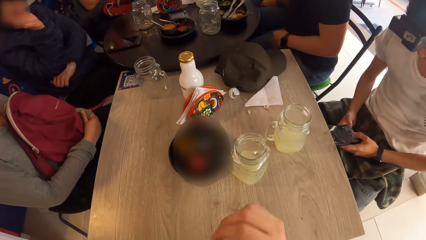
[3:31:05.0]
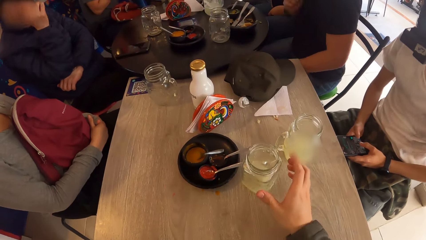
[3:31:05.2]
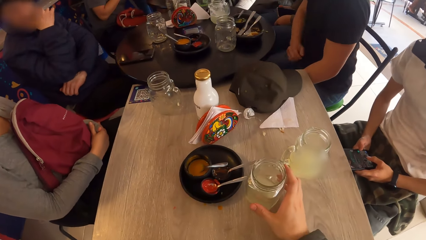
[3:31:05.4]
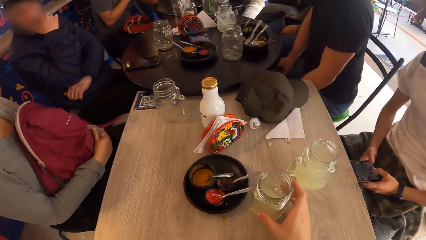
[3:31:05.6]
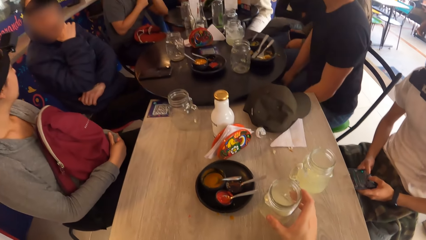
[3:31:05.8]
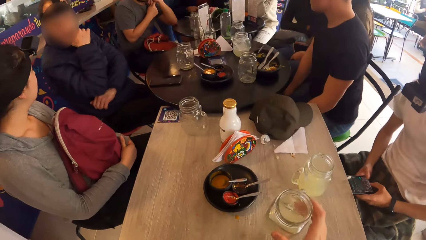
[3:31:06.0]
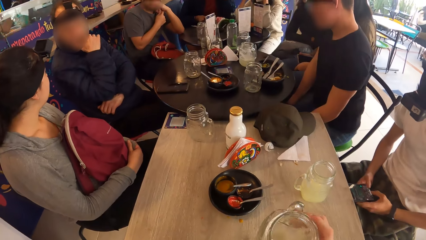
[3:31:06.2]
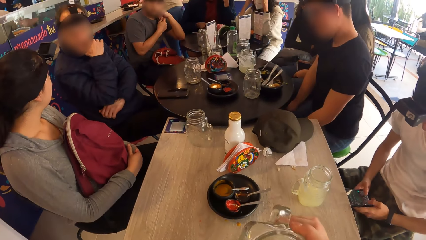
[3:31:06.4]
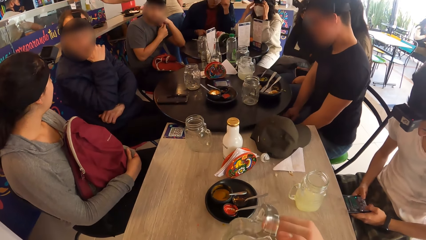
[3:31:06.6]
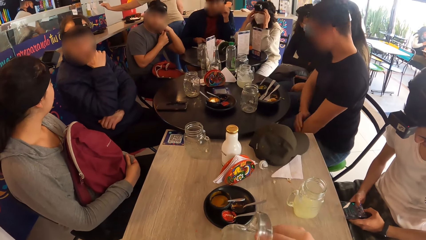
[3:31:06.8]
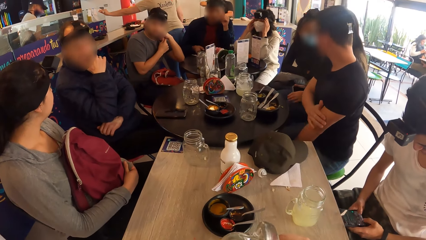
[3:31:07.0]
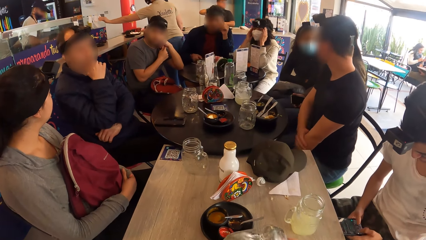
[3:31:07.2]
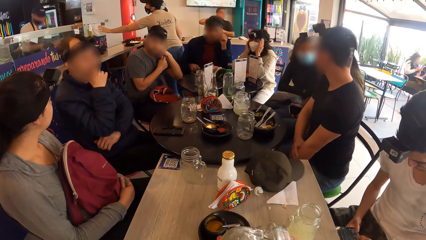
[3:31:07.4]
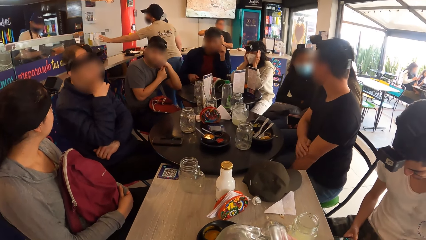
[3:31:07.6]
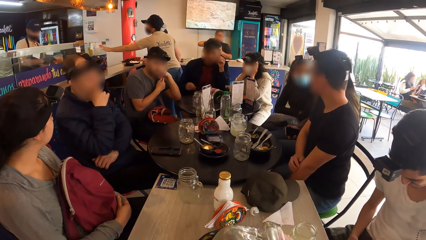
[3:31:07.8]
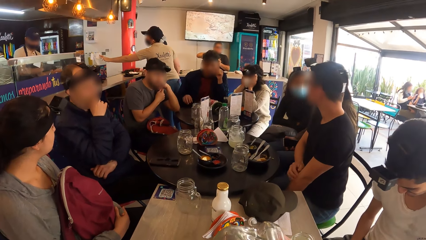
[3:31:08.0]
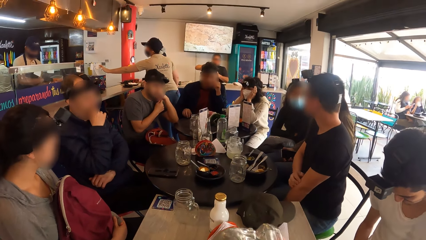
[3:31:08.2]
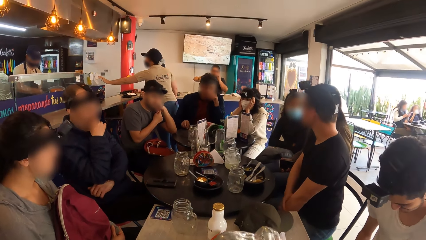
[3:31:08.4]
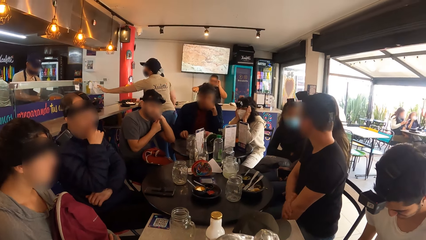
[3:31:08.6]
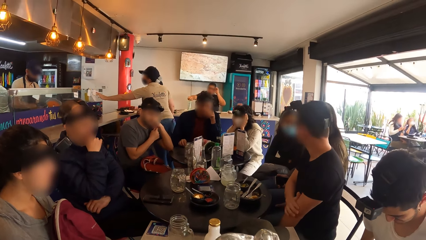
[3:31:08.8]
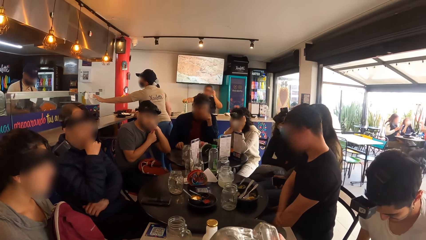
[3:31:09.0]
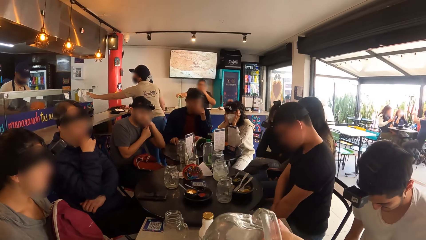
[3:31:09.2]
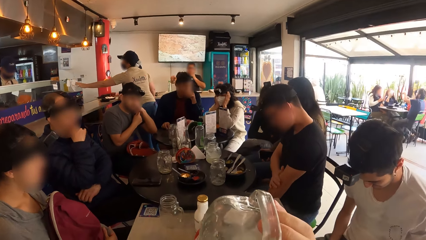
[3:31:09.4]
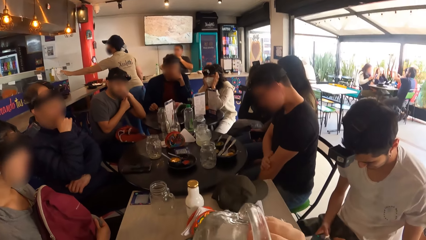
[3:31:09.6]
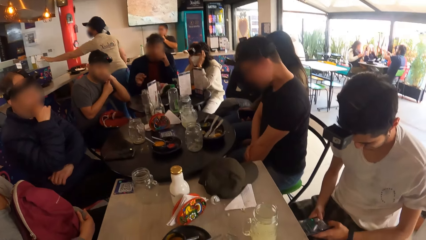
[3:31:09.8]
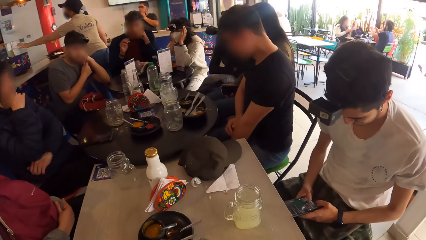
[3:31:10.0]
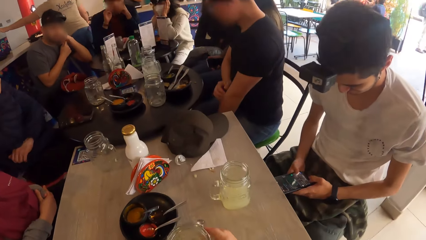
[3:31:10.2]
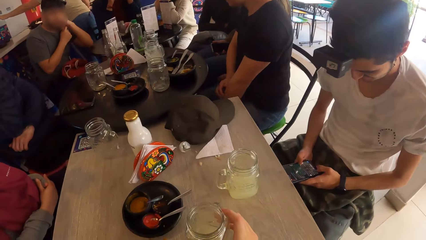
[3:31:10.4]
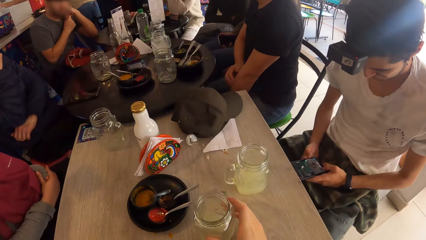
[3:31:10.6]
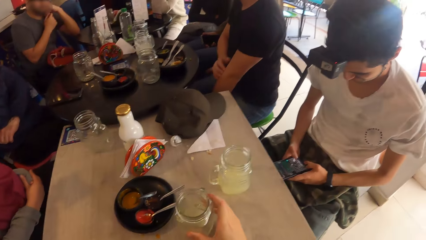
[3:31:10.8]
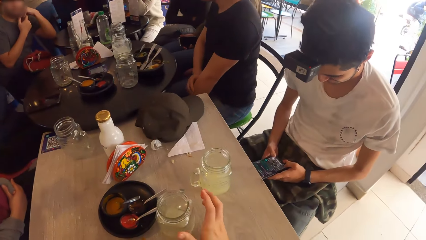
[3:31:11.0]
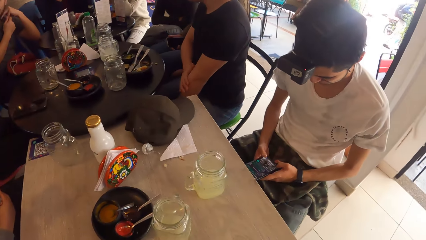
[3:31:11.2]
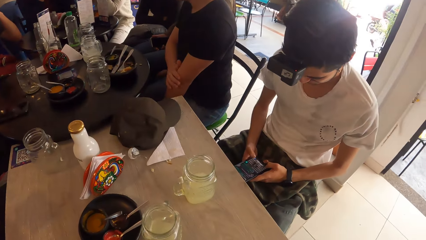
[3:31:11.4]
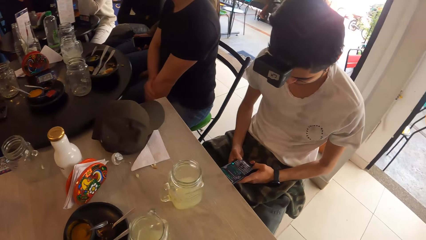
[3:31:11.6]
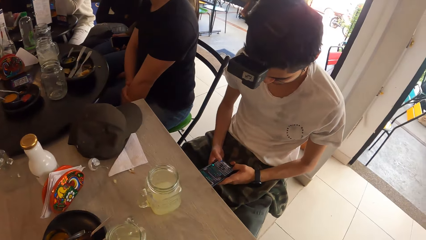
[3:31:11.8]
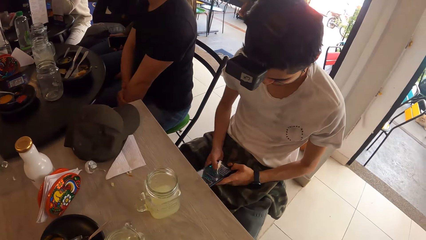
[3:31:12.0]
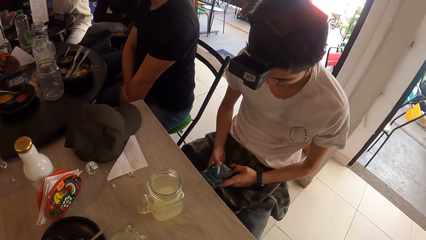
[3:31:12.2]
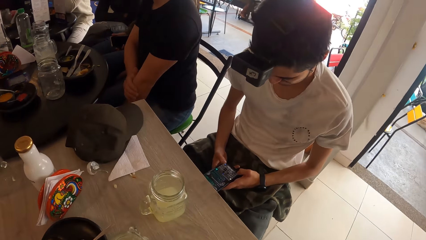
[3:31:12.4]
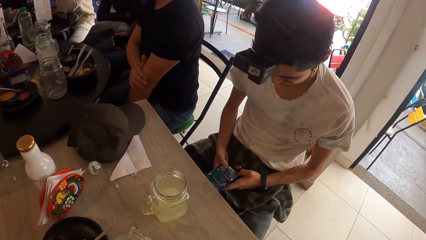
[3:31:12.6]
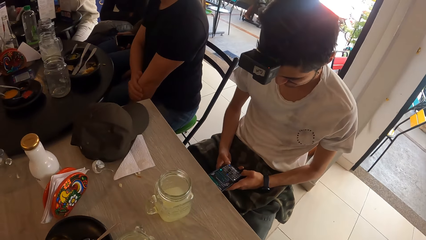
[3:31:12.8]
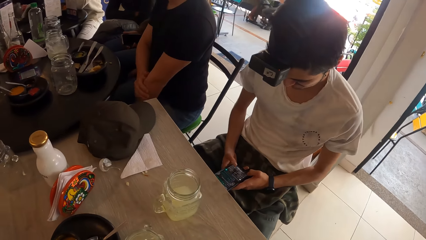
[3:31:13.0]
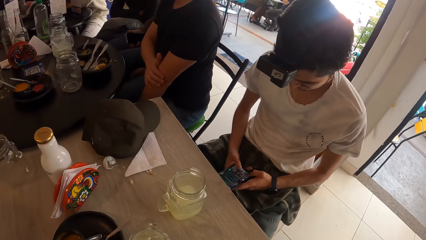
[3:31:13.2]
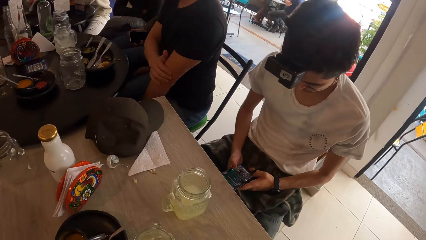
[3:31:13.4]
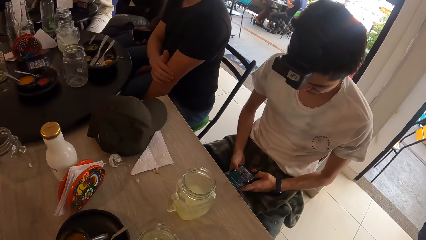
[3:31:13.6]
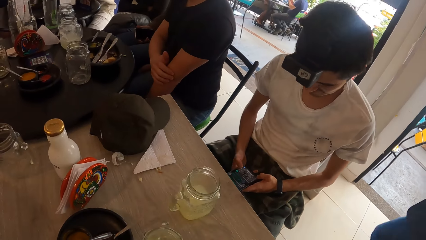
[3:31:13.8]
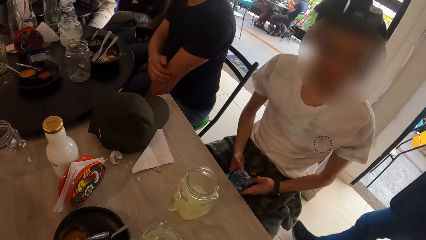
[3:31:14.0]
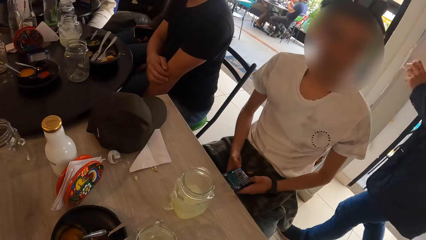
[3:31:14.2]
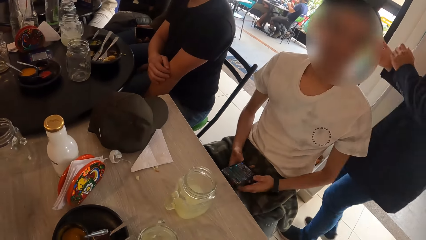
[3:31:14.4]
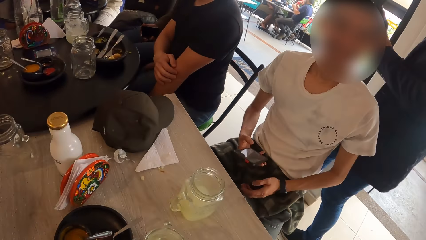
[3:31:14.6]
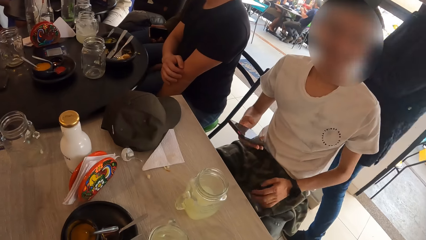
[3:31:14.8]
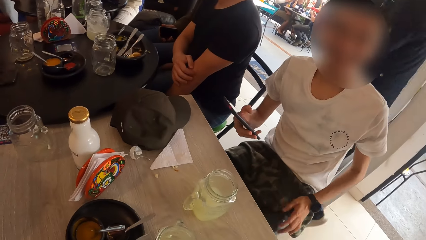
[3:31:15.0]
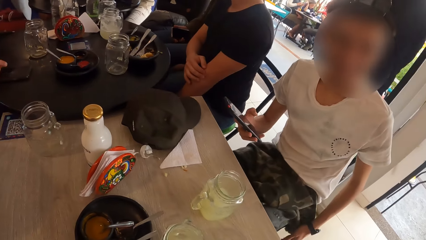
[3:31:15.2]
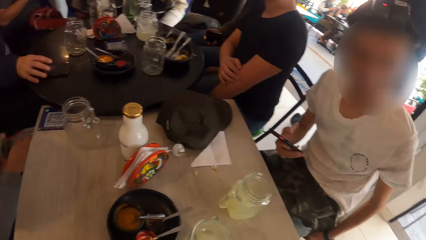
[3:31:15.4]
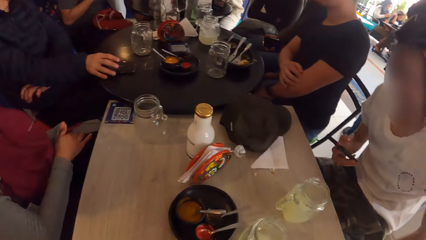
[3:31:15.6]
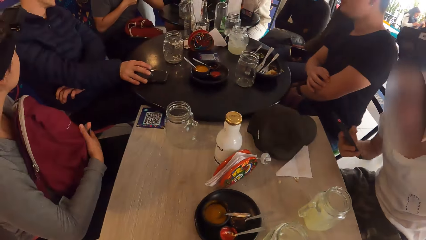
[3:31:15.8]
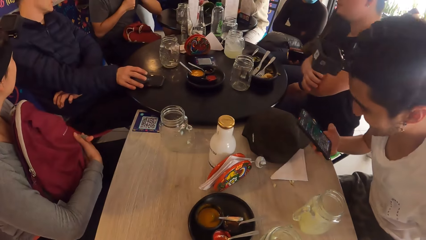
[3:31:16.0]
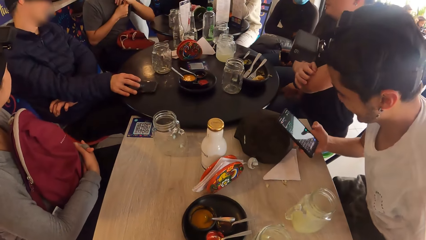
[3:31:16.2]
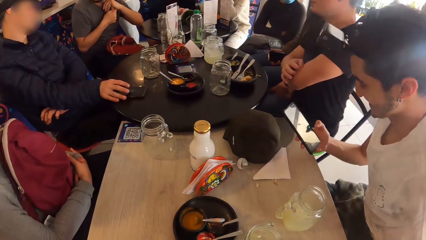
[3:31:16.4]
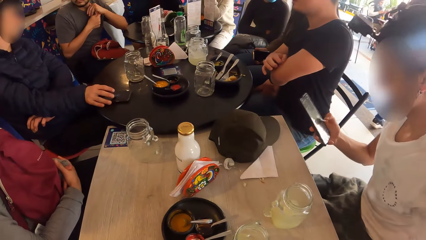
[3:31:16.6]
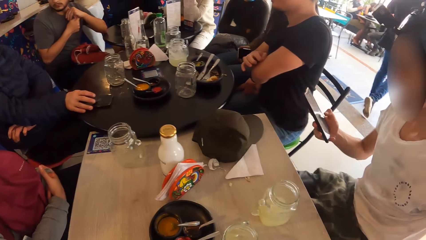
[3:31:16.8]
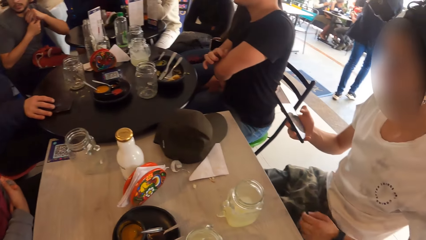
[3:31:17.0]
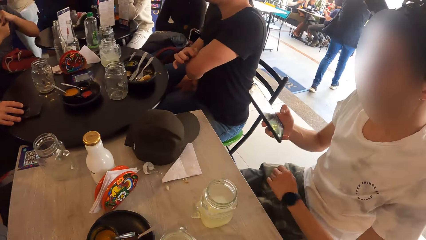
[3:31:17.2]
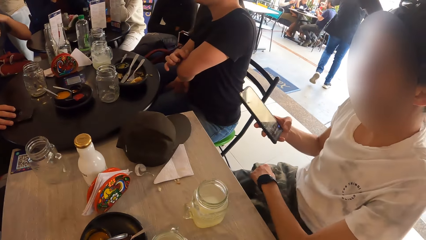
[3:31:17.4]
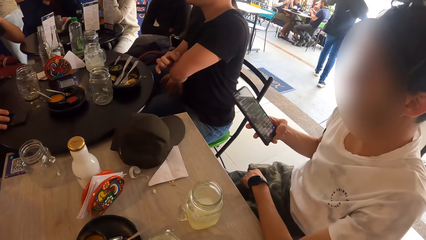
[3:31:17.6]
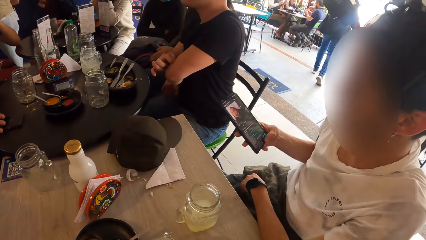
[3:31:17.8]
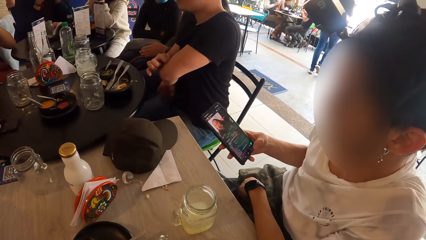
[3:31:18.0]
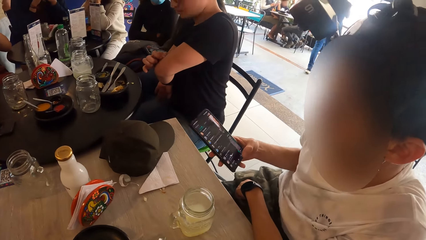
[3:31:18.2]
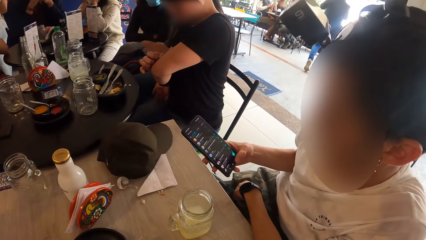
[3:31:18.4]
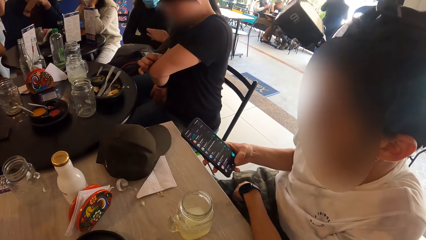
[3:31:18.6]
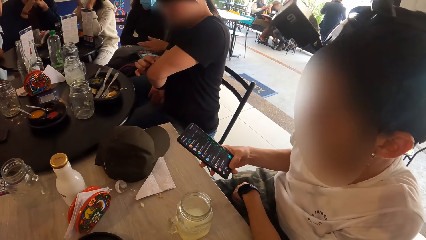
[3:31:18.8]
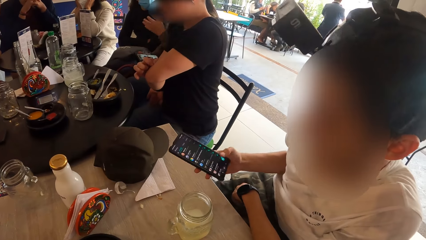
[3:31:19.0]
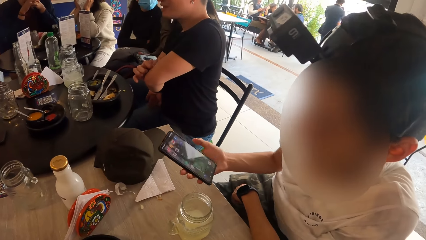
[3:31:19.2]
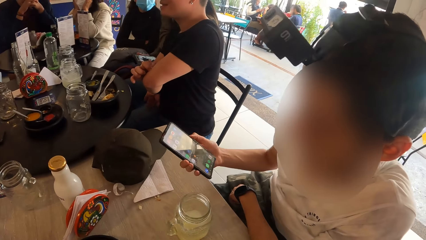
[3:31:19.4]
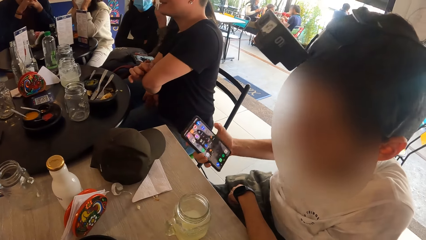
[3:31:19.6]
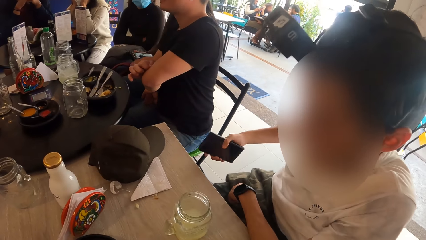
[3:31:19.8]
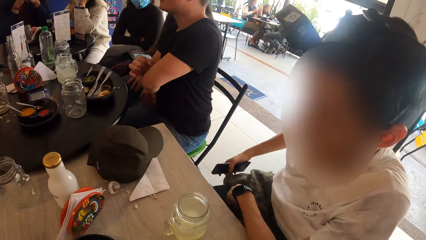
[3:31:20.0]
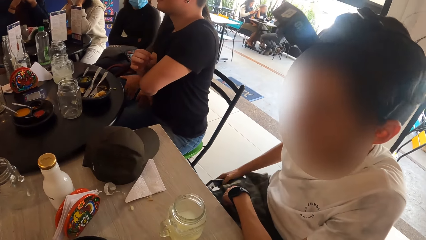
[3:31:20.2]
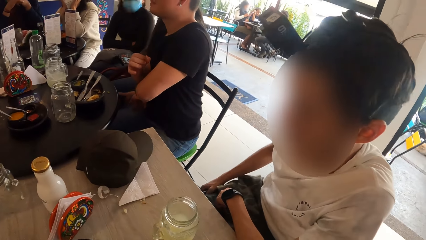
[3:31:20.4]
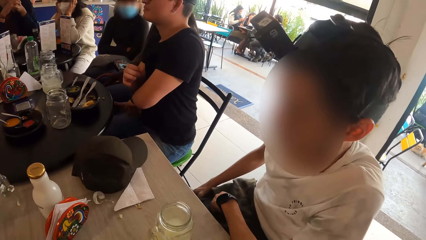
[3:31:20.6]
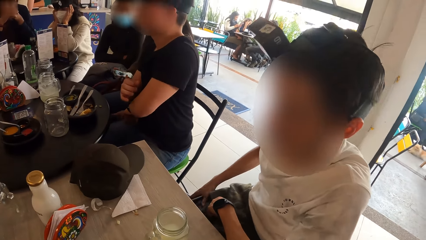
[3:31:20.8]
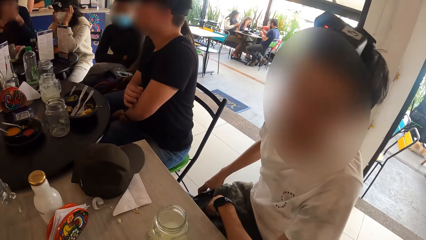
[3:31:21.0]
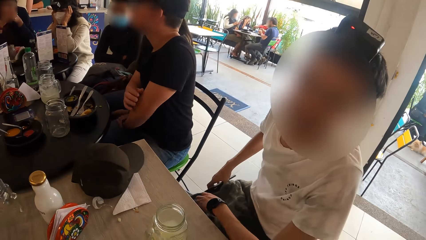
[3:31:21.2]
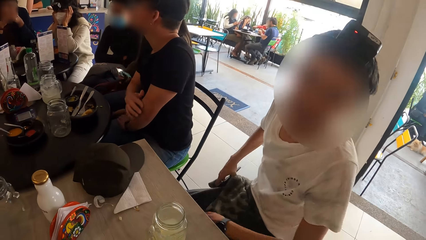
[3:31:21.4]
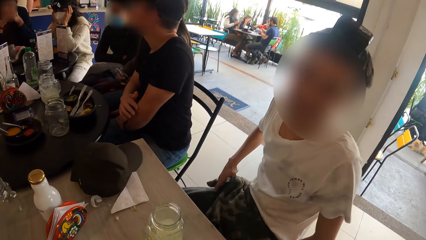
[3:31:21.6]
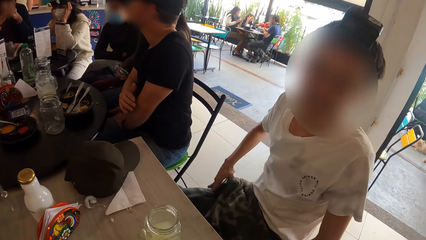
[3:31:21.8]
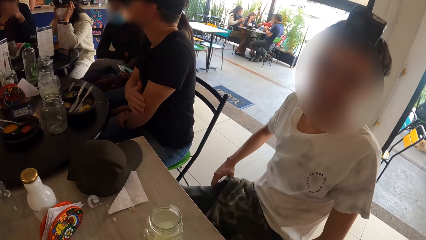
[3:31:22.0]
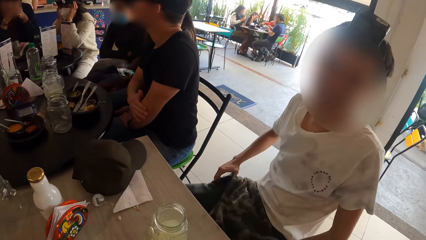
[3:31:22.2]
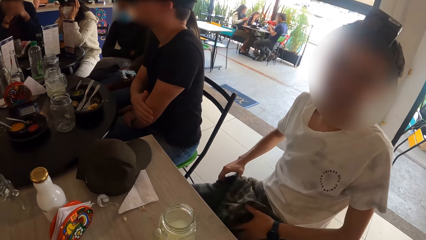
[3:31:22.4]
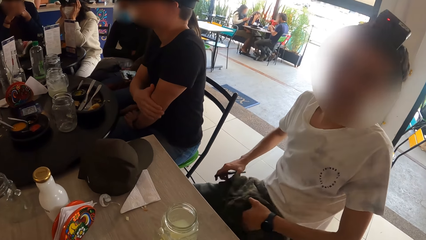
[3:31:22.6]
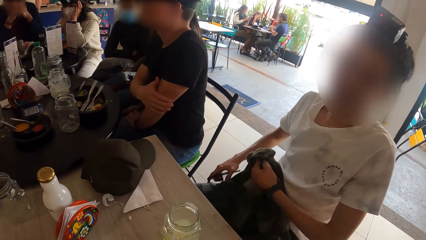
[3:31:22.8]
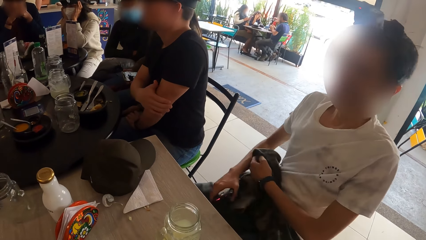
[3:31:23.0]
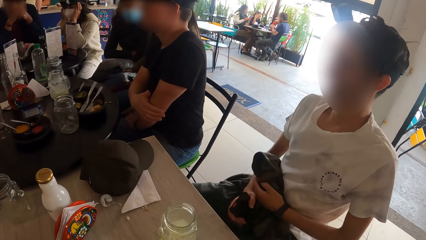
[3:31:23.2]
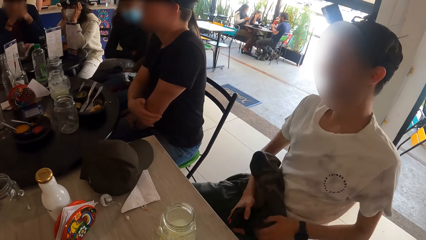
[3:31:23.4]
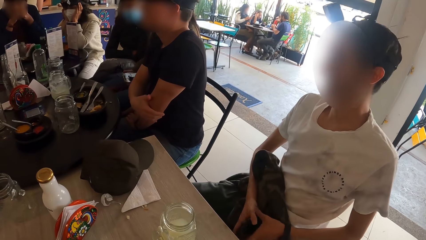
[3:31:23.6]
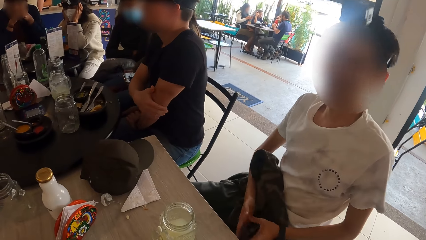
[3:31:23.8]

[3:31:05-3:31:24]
The camera wearer carries the cups of juice with his right hand. He picks the cup. He drinks from the cup of juice with his right hand. A man rubs his left arm with his right hand. The camera wearer drops the cup of juice on the table with his right hand. He interacts with another man. The other man operates the phone. He keeps the phone in his pocket with his right hand.
